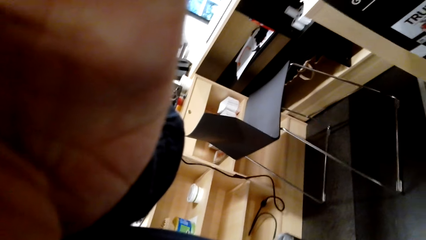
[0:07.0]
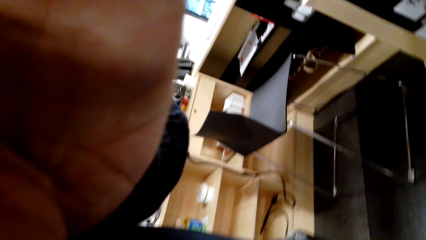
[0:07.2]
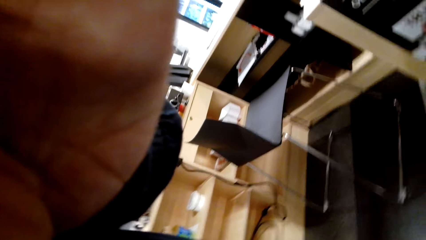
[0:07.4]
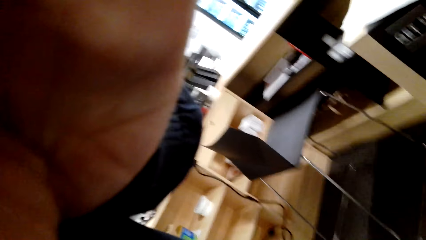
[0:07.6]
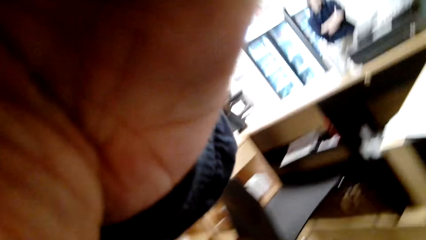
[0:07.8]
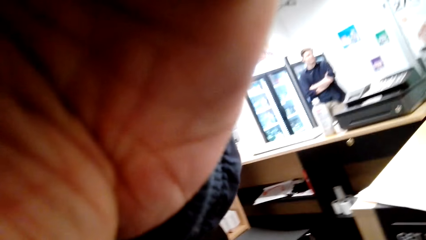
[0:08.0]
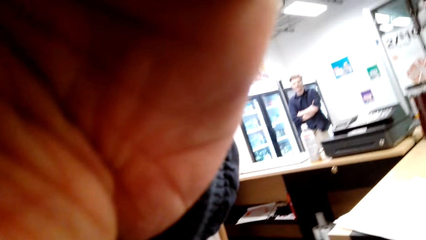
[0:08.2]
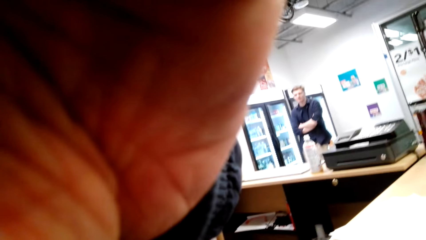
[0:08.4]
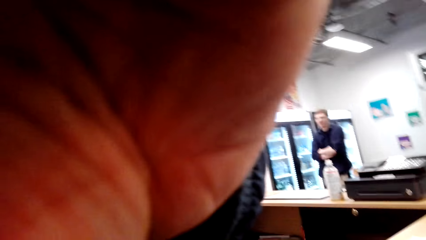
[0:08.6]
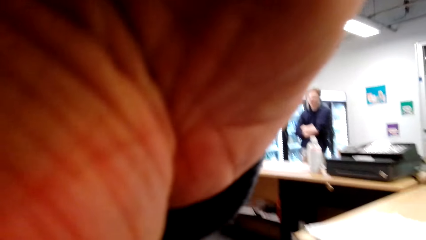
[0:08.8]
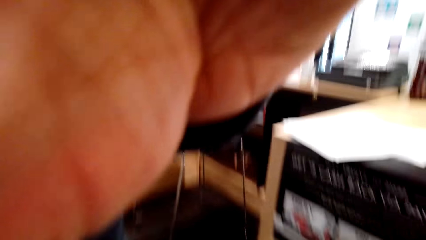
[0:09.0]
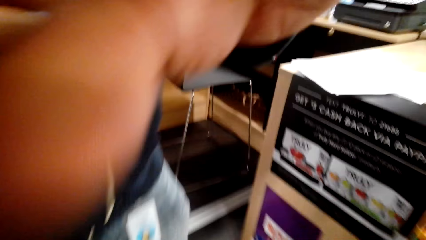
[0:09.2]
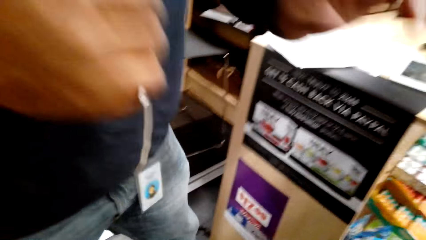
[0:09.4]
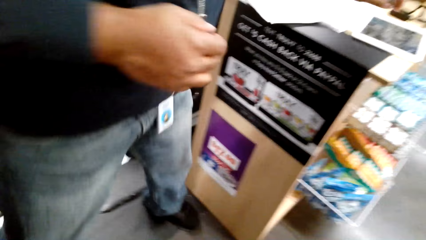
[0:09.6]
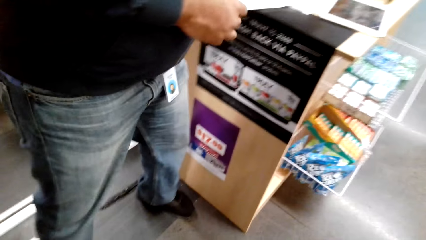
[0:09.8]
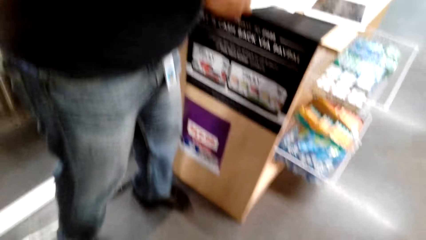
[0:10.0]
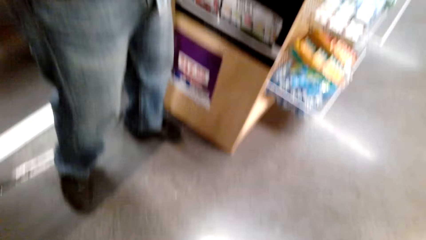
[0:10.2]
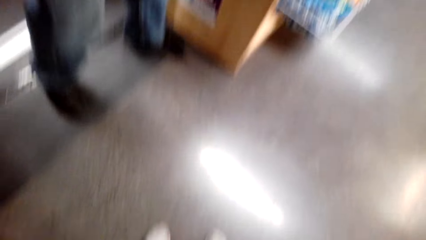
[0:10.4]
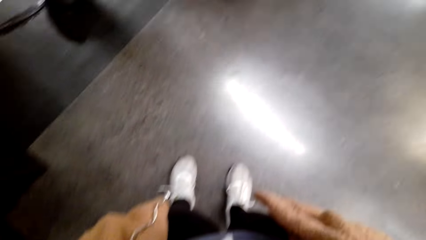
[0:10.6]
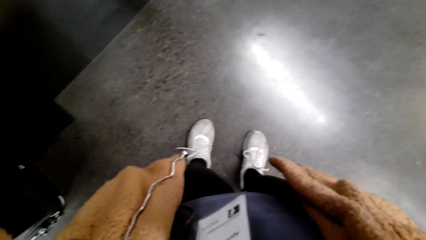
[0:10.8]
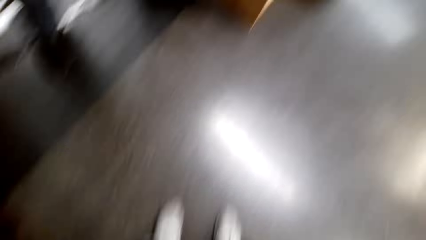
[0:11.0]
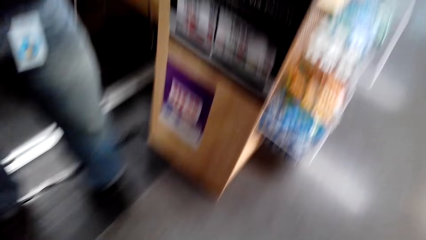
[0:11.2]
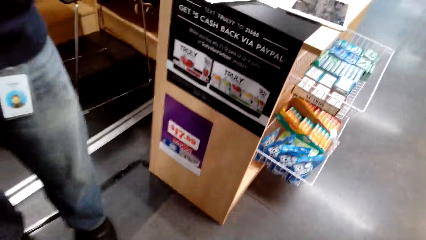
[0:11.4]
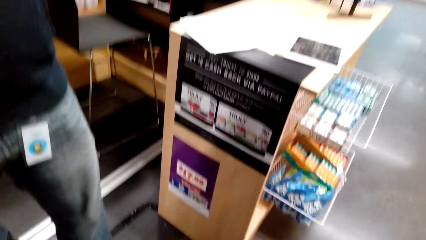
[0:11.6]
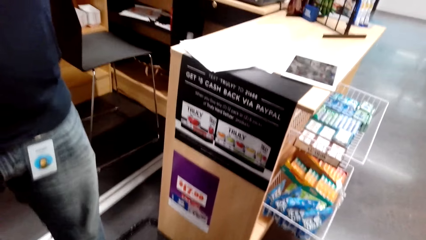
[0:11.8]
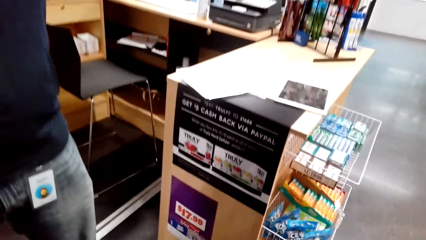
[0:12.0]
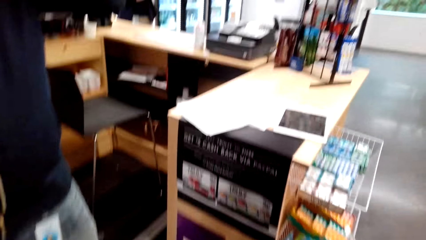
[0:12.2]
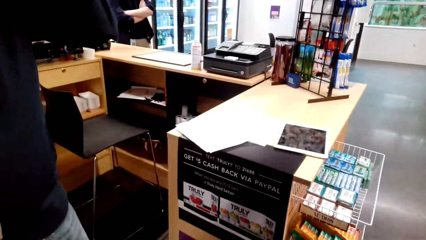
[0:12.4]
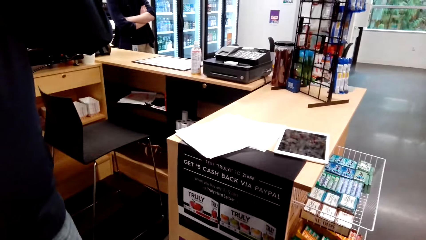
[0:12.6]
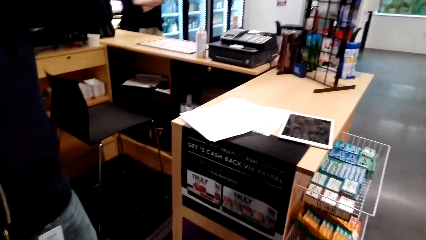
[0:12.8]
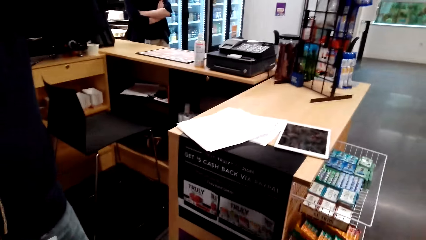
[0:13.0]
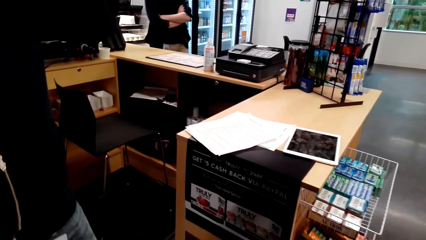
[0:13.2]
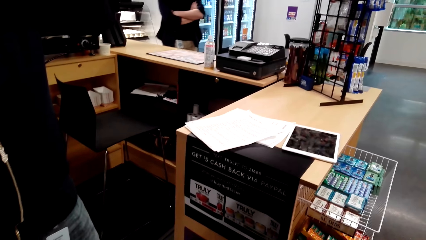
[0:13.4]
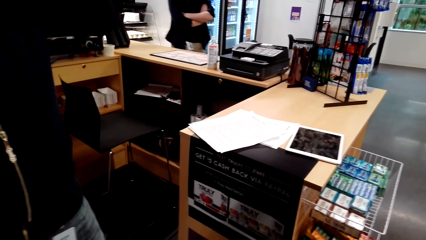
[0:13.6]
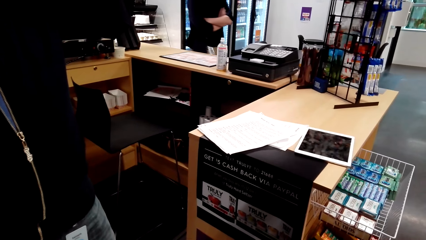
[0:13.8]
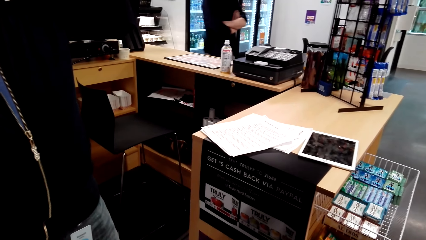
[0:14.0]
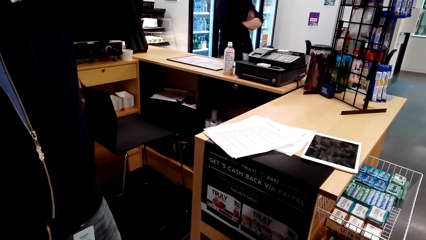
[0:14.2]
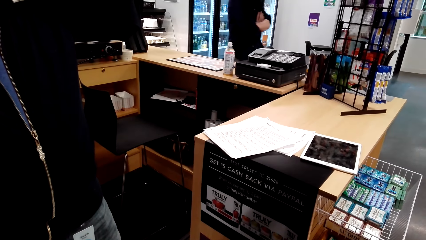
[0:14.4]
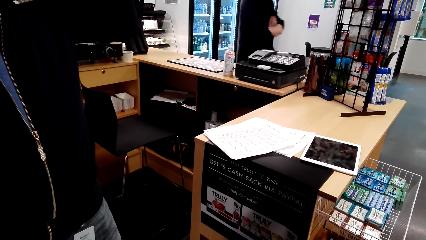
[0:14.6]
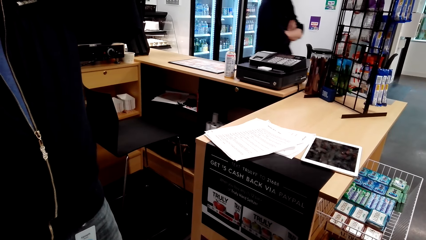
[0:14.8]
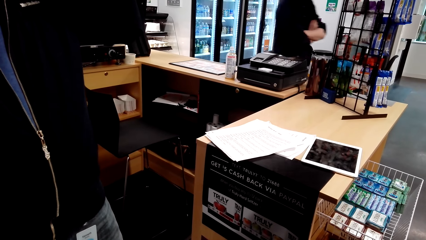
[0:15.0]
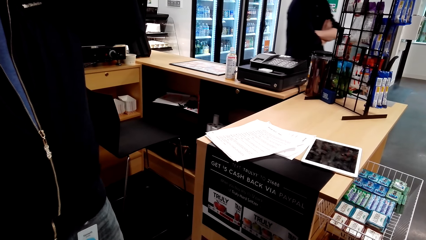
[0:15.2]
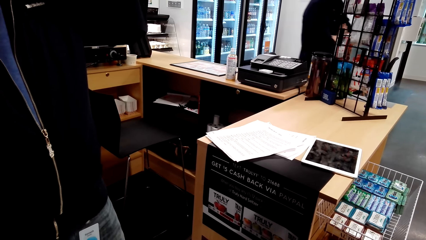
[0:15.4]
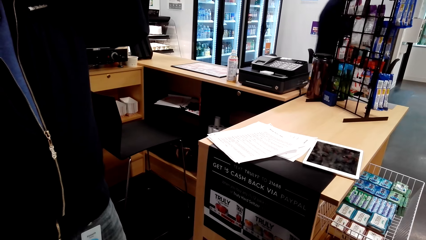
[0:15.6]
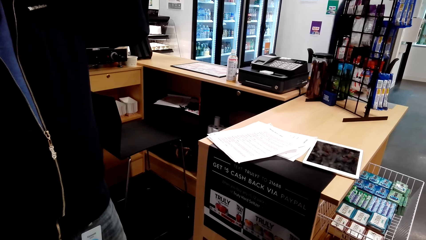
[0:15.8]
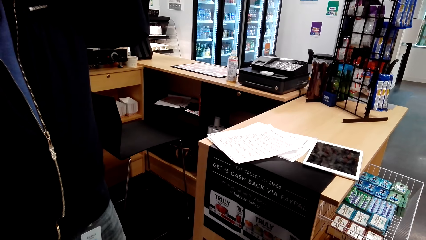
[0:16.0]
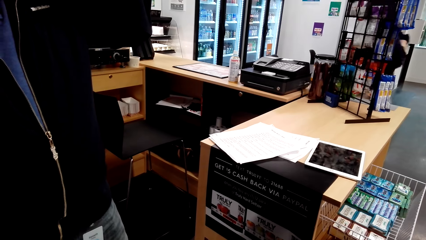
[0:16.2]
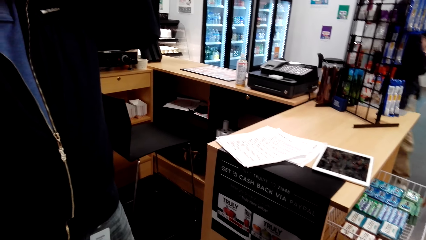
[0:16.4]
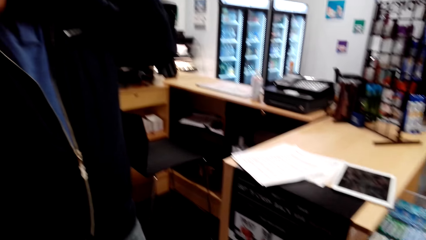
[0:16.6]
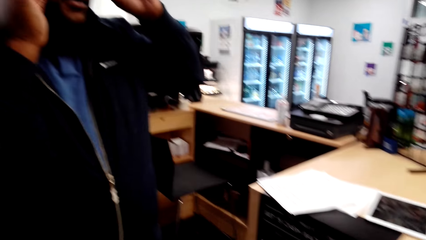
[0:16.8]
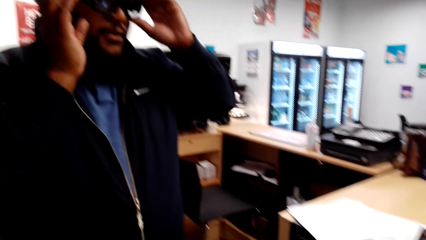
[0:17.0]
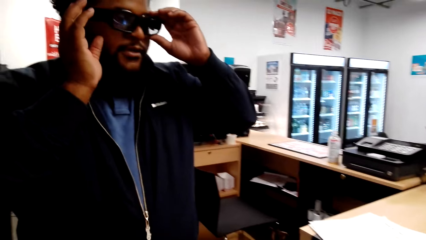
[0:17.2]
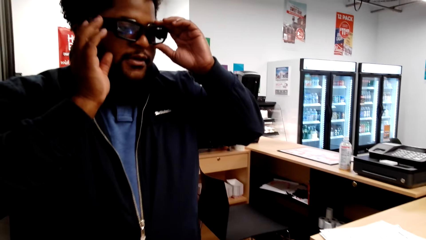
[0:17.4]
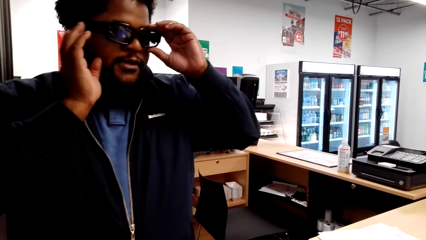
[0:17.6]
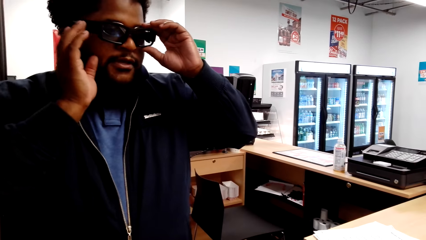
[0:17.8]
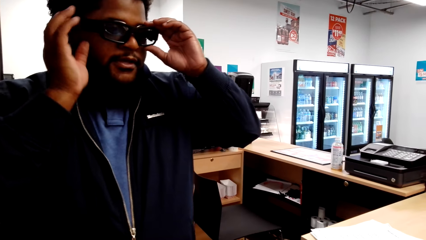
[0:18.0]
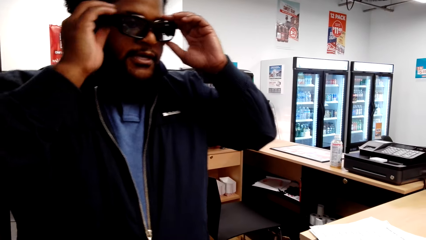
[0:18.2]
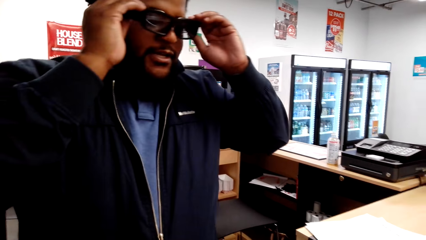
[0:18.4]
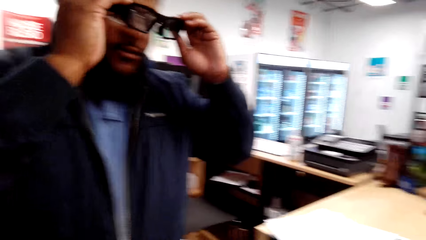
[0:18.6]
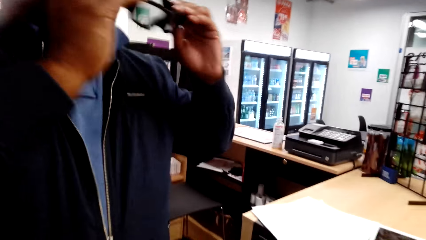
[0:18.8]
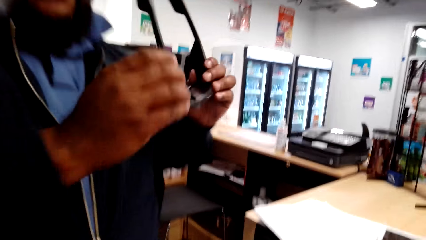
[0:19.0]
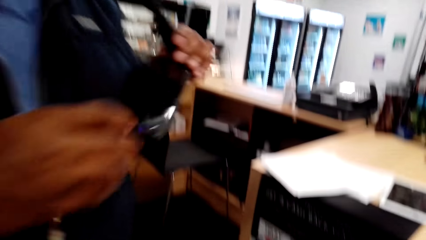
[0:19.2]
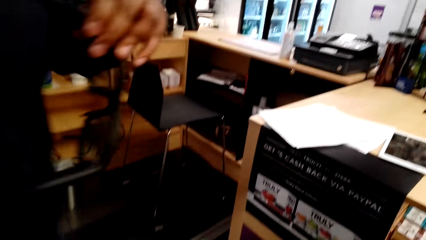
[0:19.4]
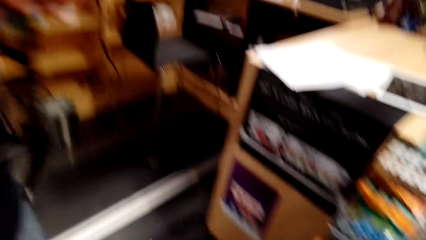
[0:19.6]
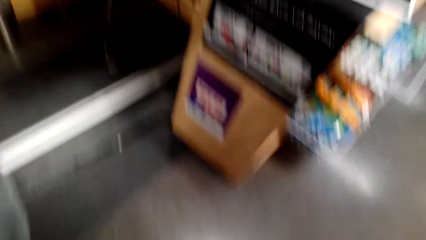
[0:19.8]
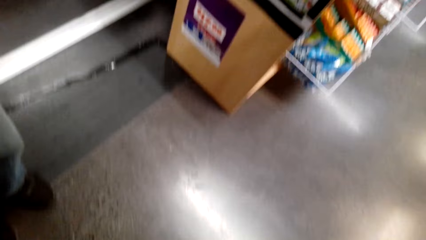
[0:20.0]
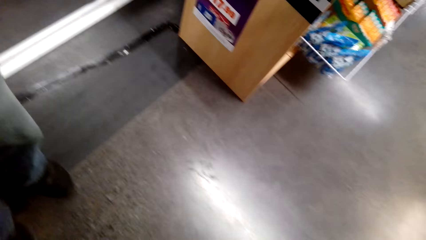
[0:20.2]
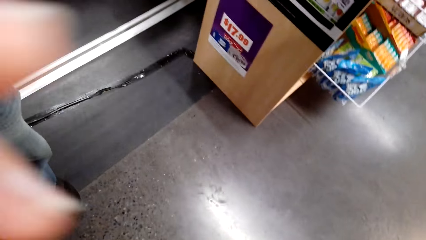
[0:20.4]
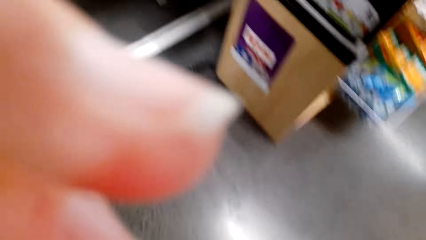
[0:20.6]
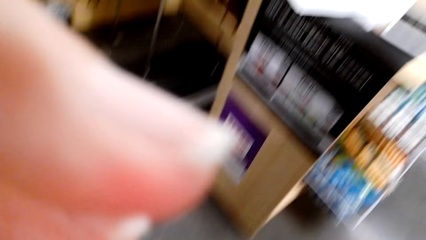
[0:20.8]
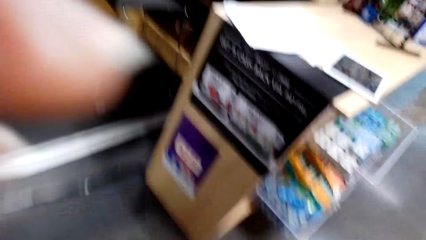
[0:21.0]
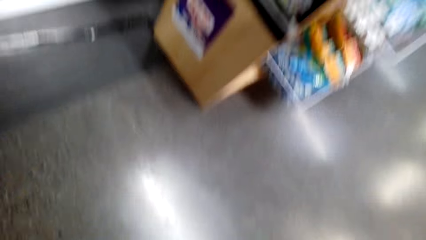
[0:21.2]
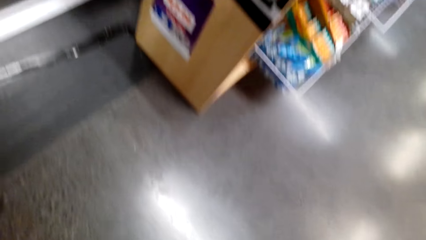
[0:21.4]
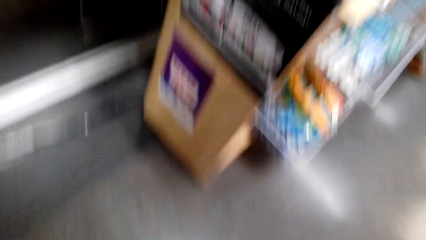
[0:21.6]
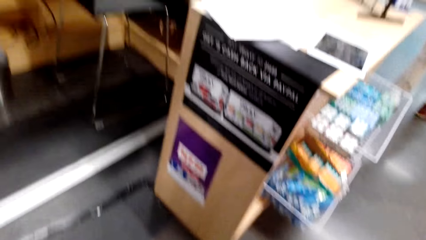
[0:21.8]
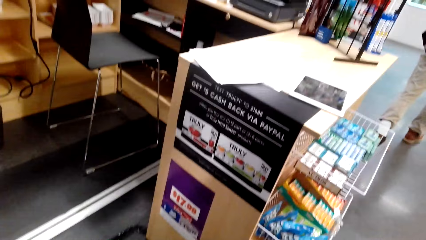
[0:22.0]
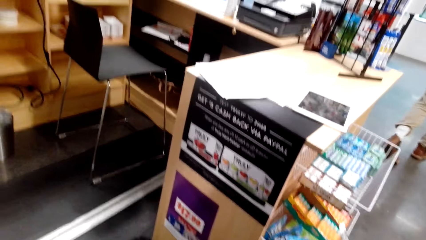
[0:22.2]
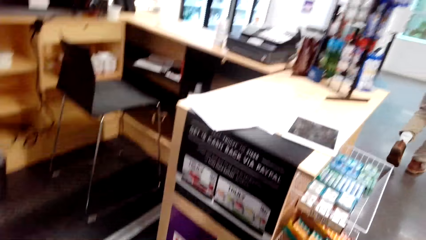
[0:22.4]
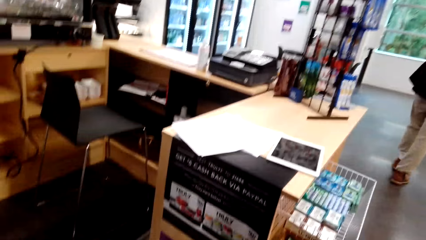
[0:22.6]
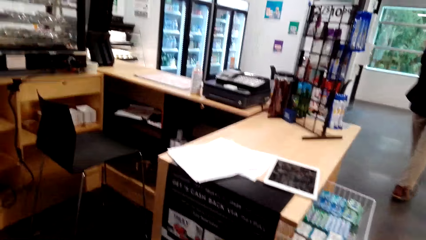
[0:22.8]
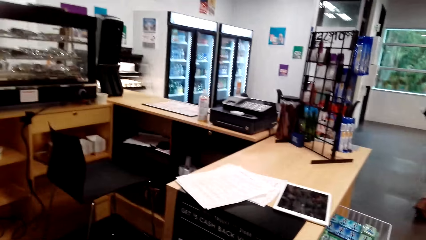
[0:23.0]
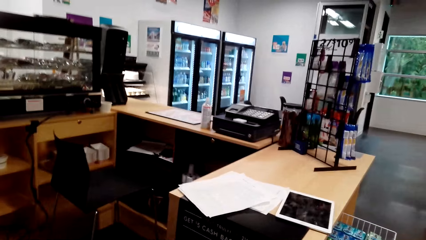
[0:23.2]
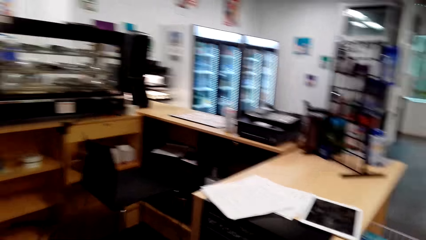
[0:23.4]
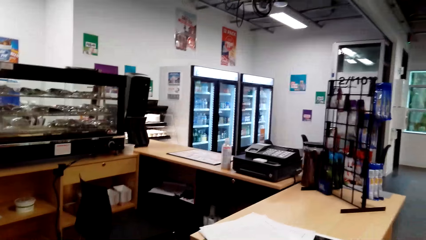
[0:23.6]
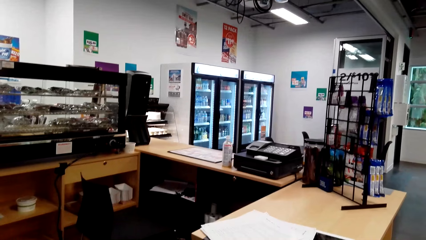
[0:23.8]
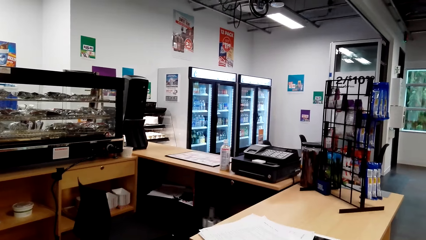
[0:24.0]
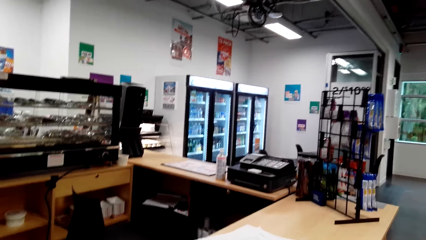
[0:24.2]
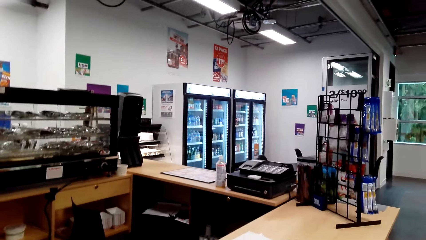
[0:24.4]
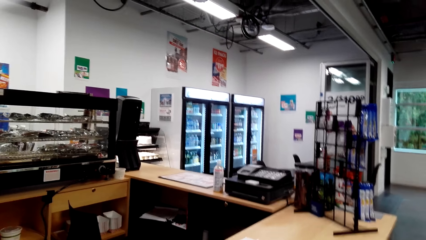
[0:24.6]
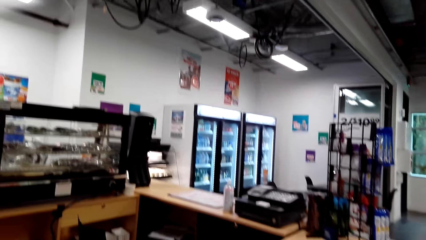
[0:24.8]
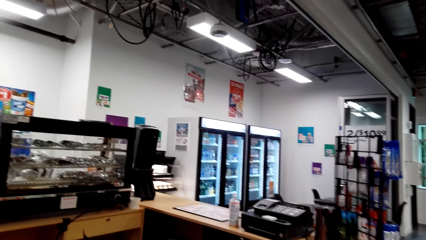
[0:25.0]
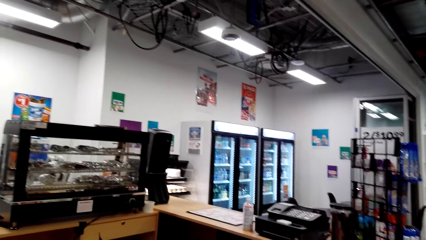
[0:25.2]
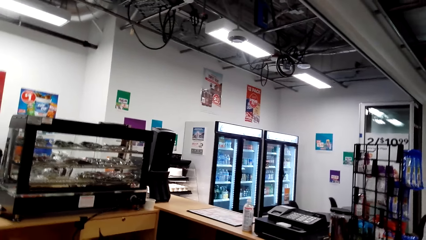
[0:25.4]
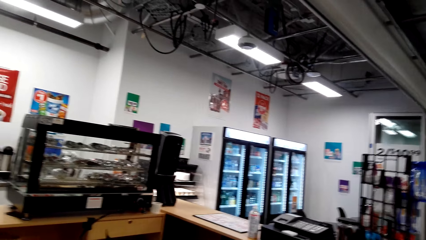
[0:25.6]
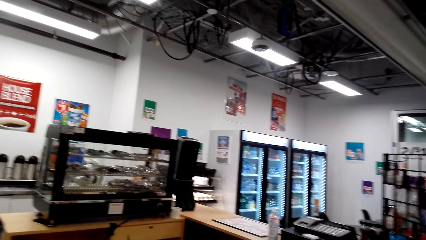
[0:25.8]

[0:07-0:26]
The camera wearer fixes his camera. A man talks to a woman. The camera wearer looks round the house. The man adjusts the glasses. The camera wearer looks at another man. The first man removes his glasses, holds his glasses and adjusts the glasses. The camera wearer lifts her hands. She changes the camera. The first man talks to the woman.
